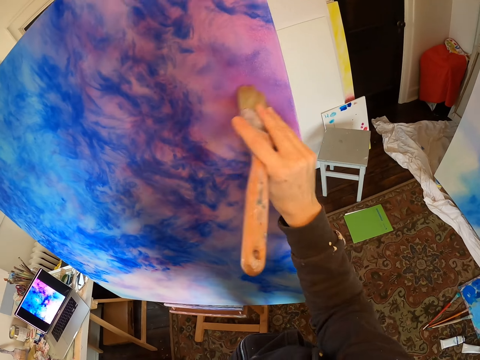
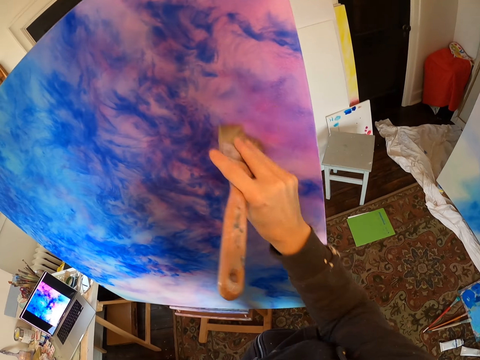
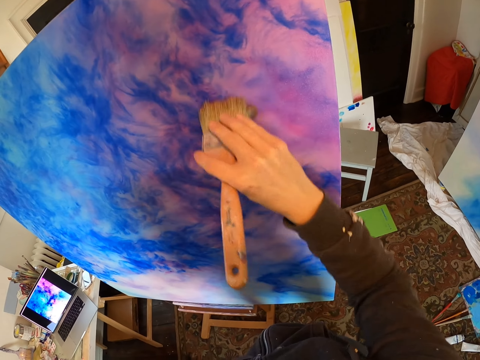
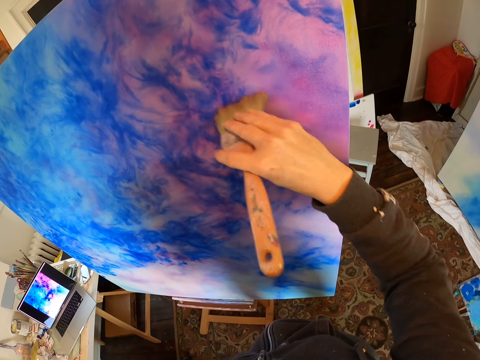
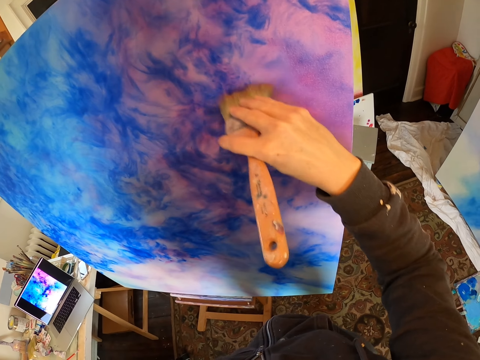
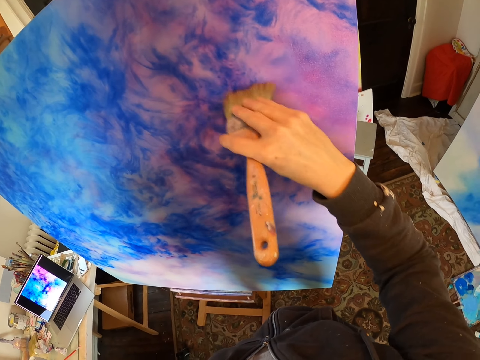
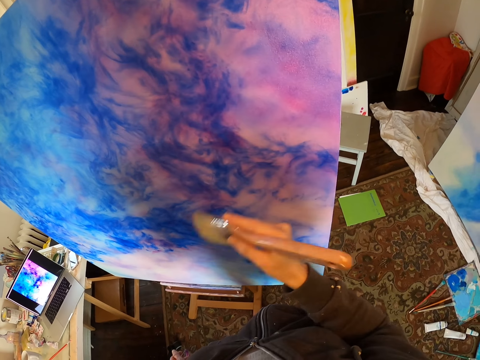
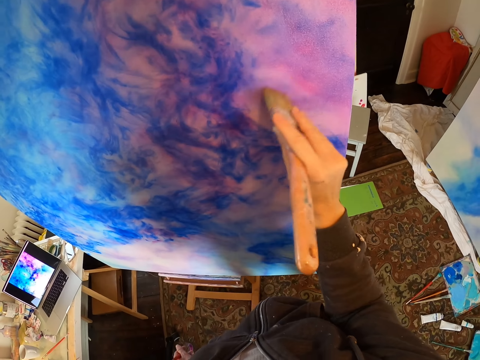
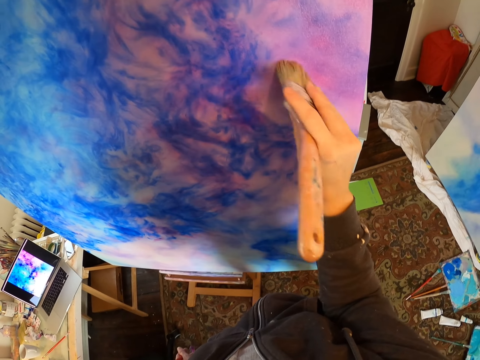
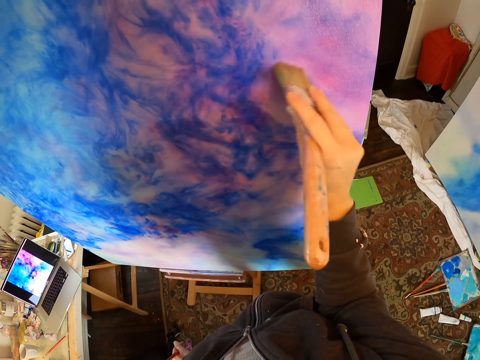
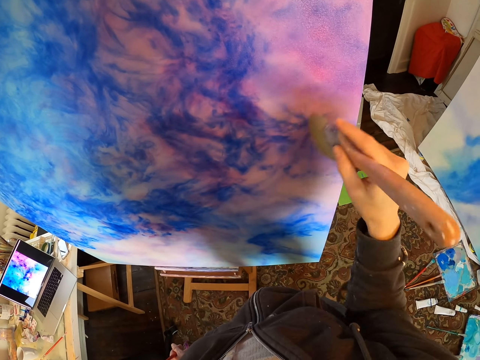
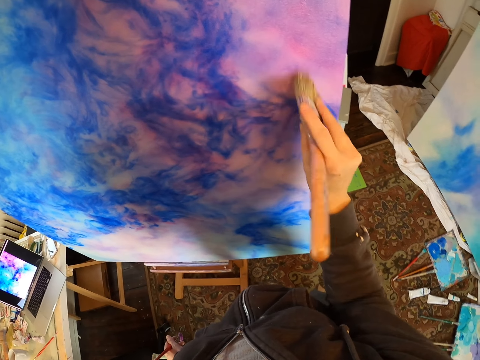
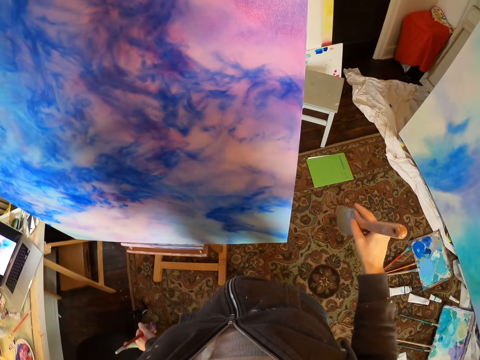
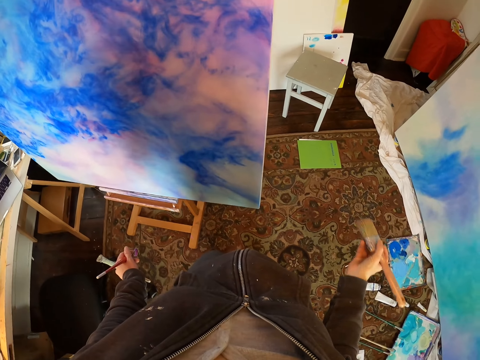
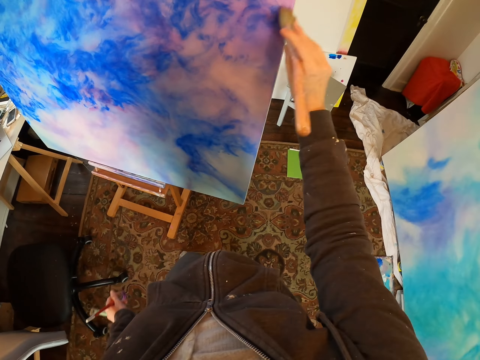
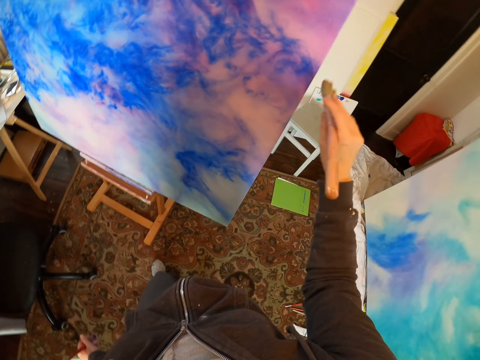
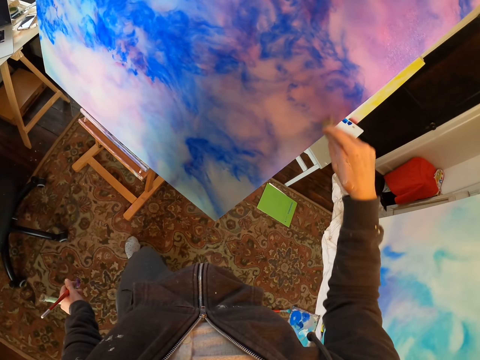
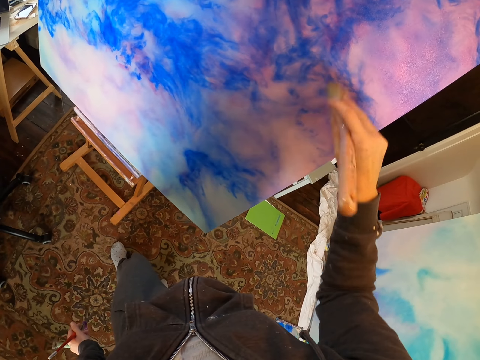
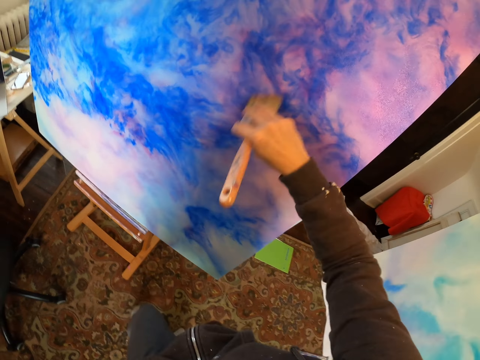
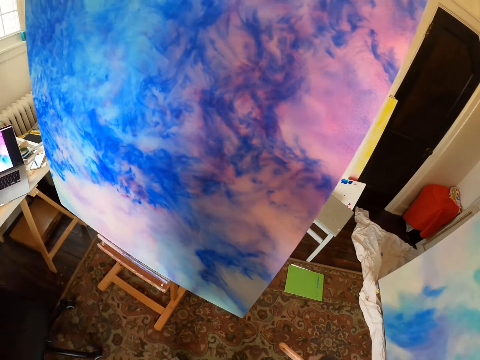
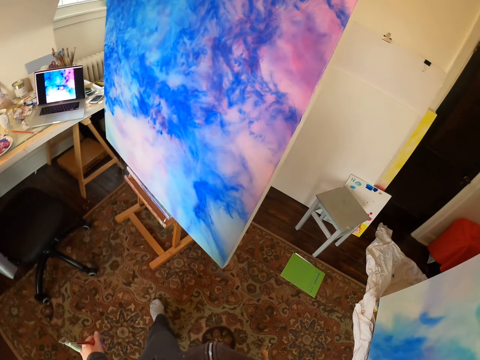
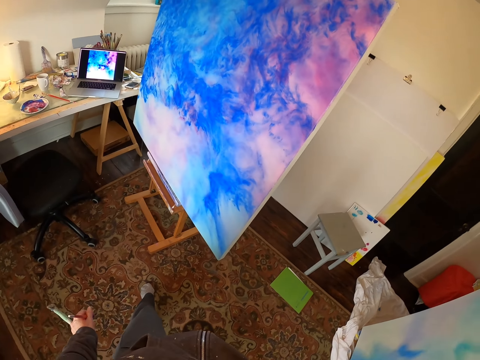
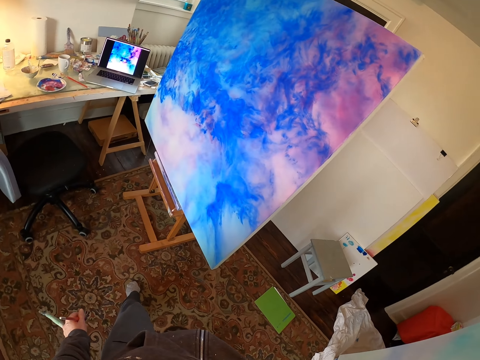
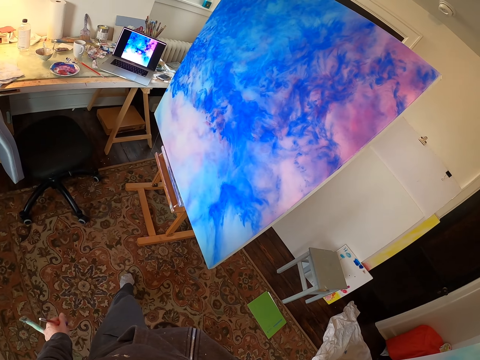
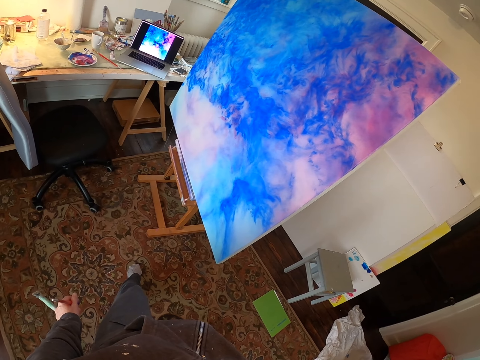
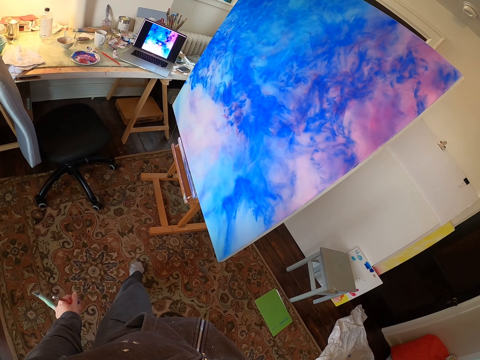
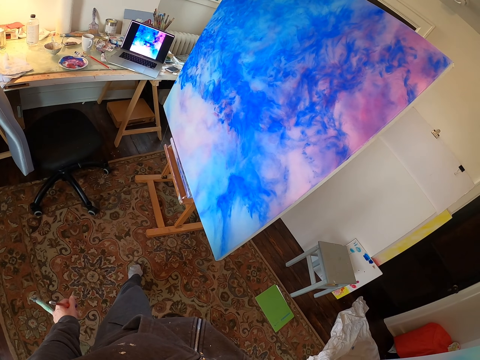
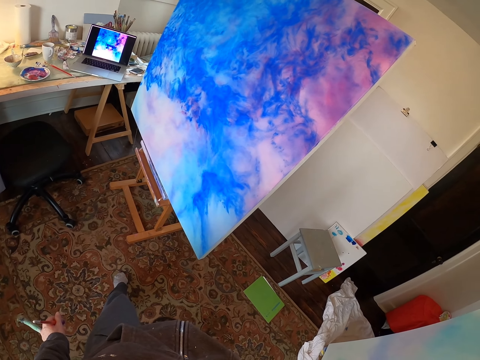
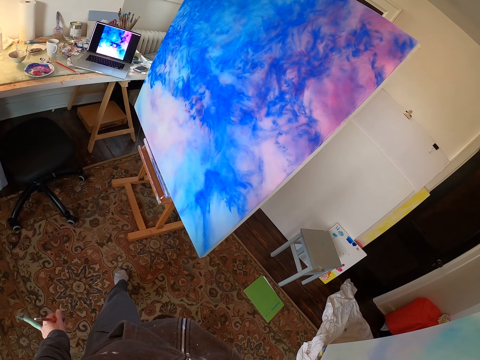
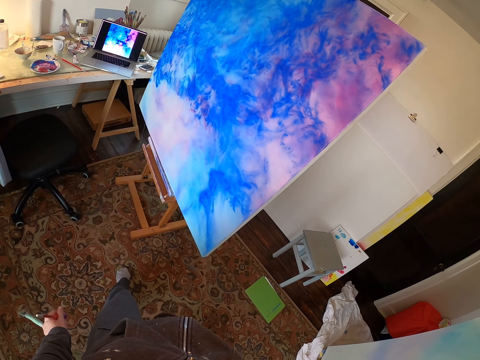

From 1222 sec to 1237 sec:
The camera wearer looks at the painting board. They look at the laptop.

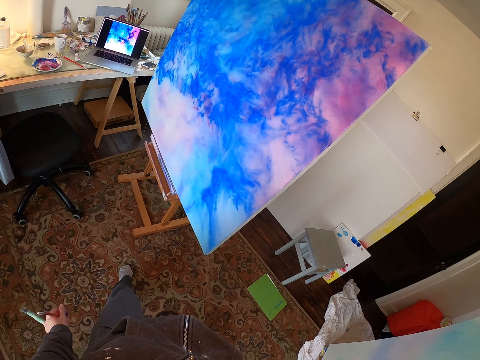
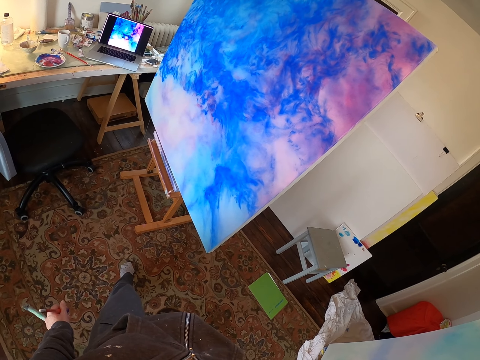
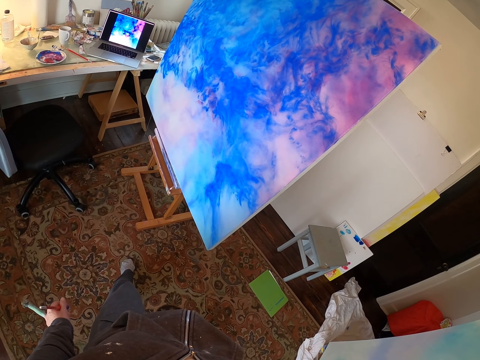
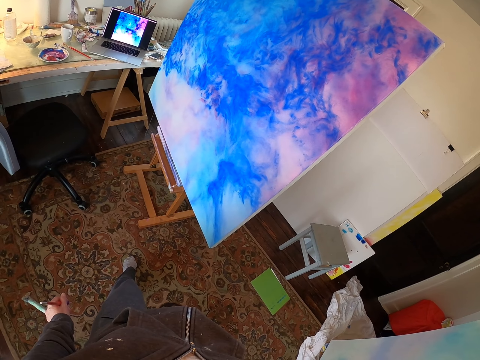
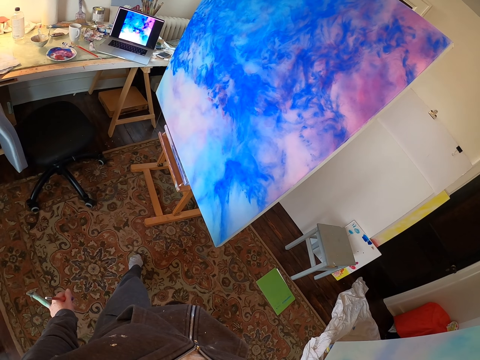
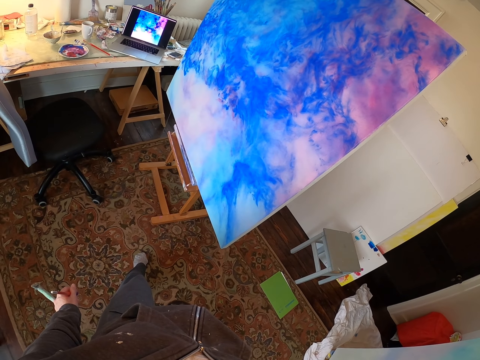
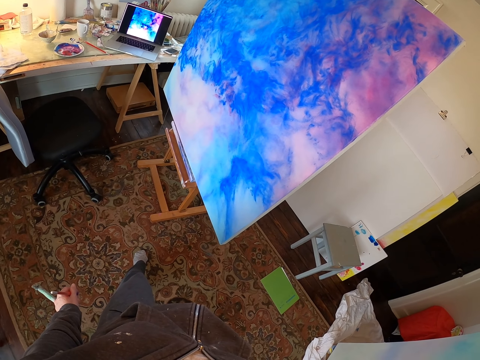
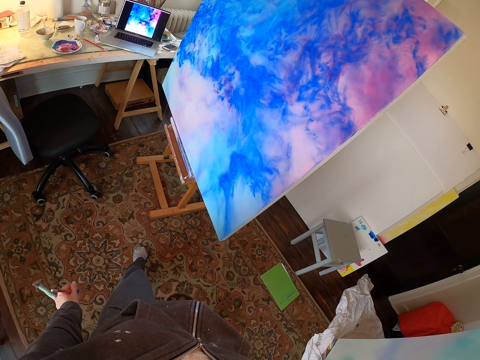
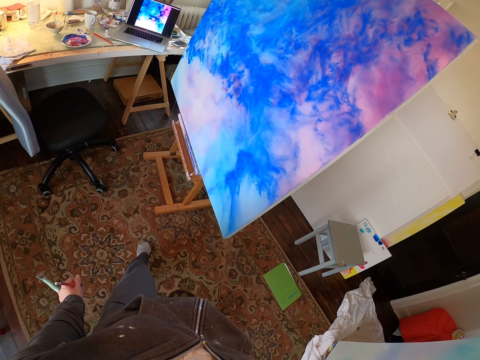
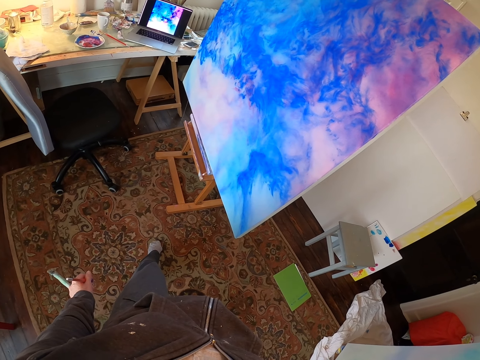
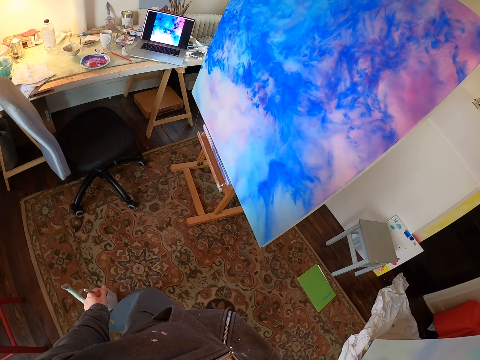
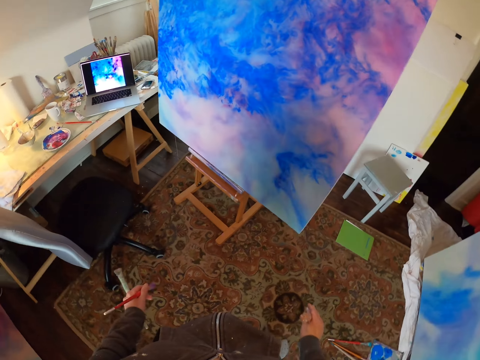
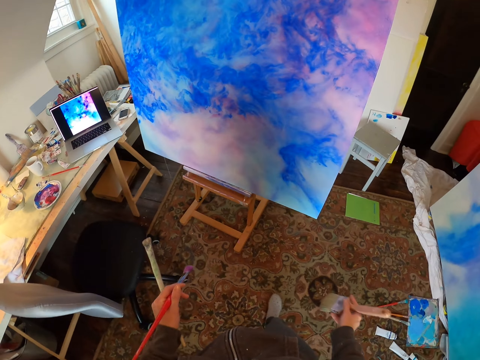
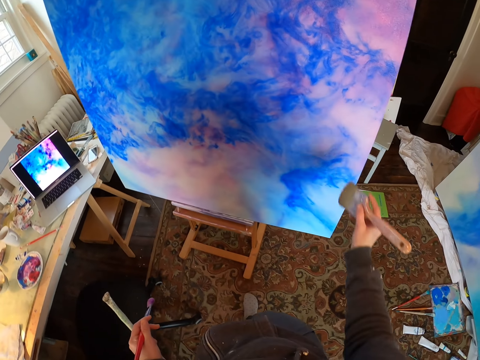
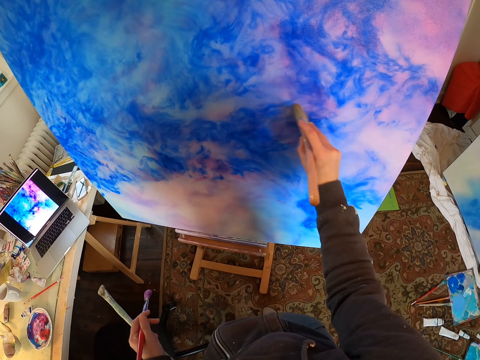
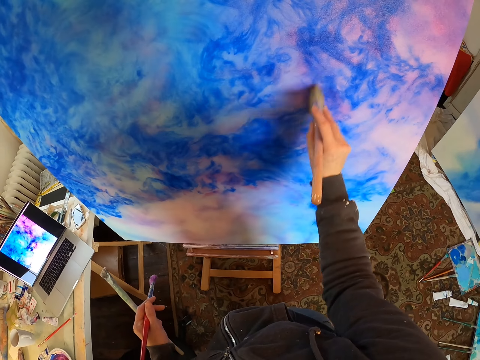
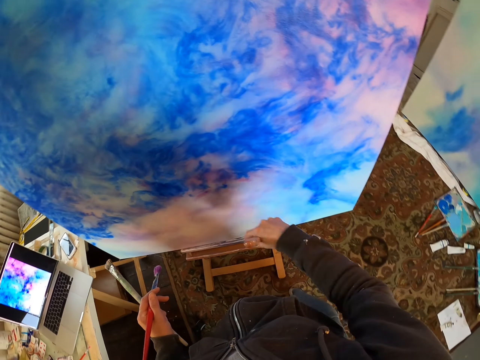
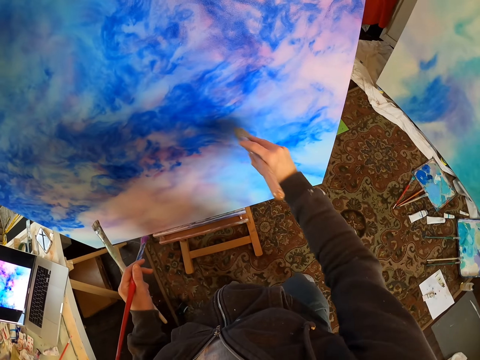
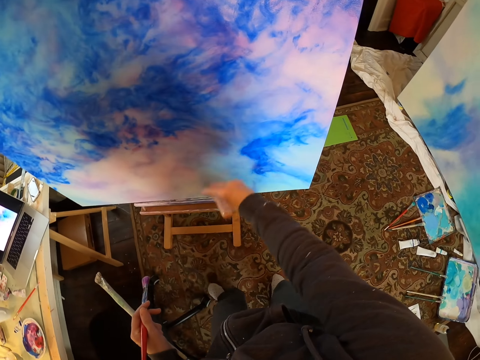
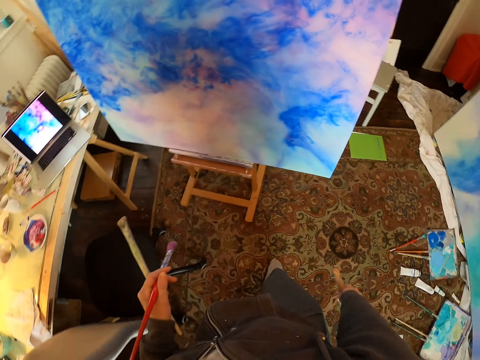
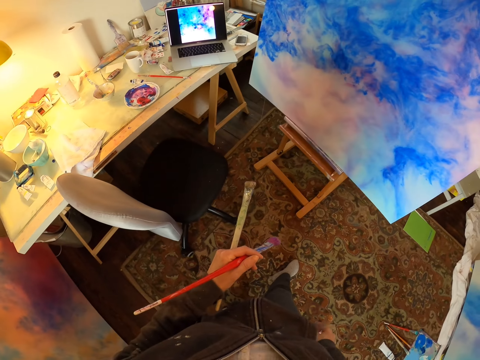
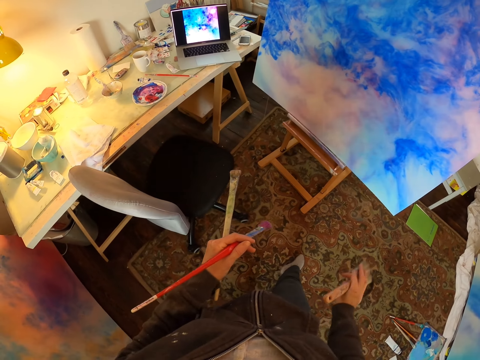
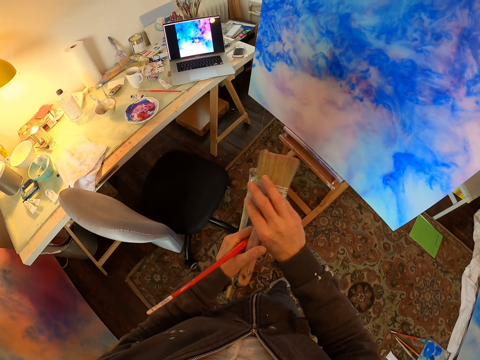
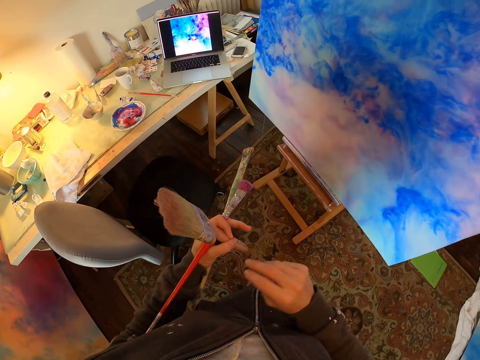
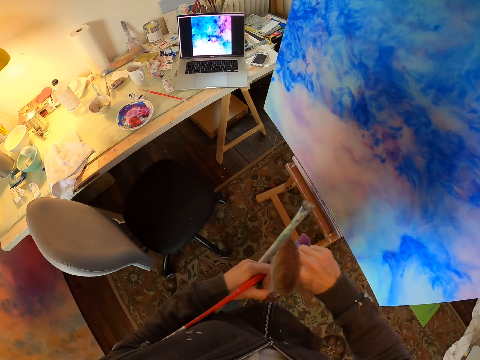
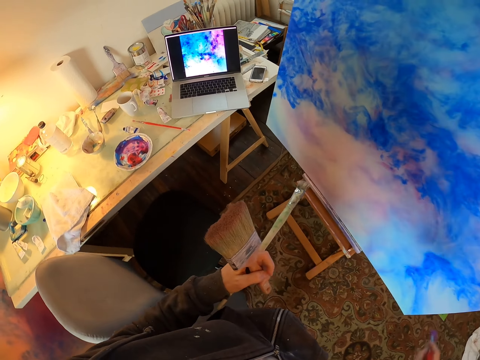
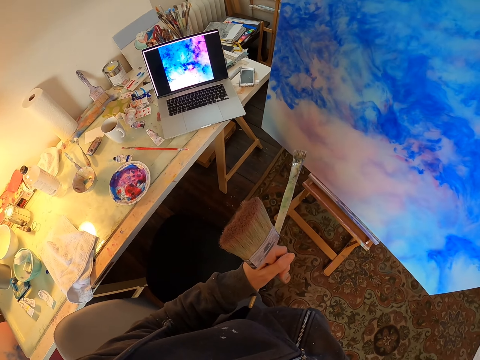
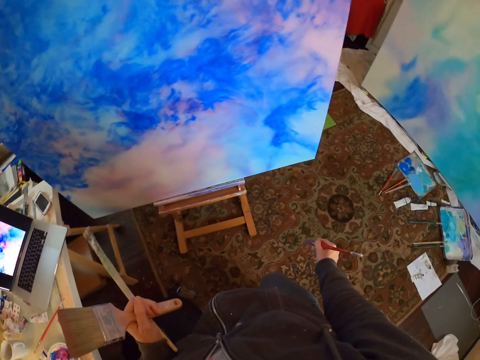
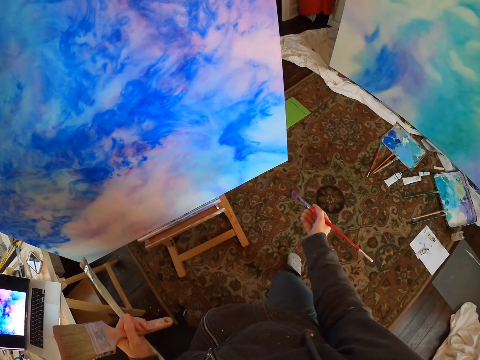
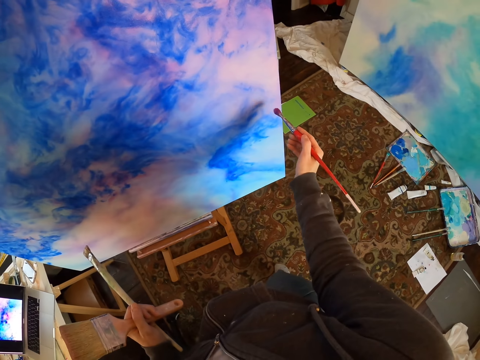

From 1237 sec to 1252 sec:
The camera wearer moves back. They paint on the paint board. They look at the painting board. They put the brush in the other hand. They take the paint brush.
